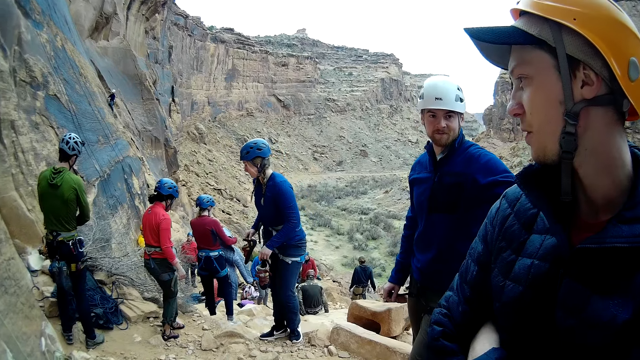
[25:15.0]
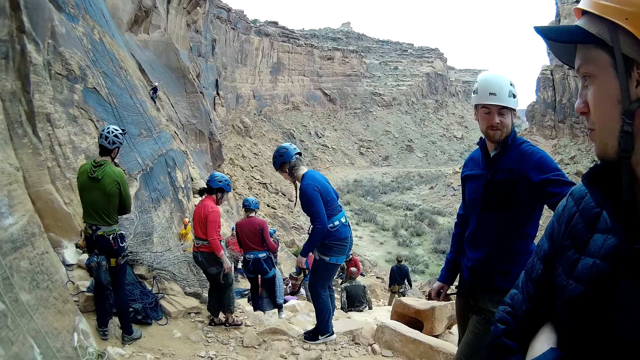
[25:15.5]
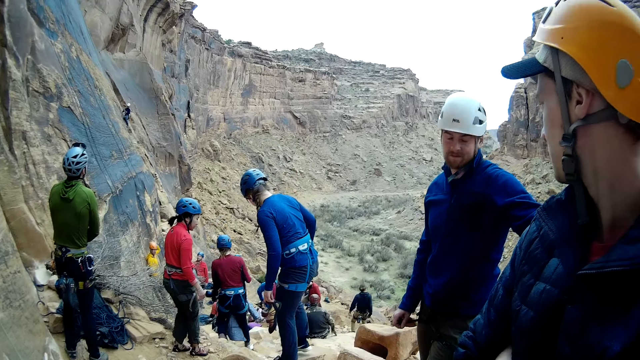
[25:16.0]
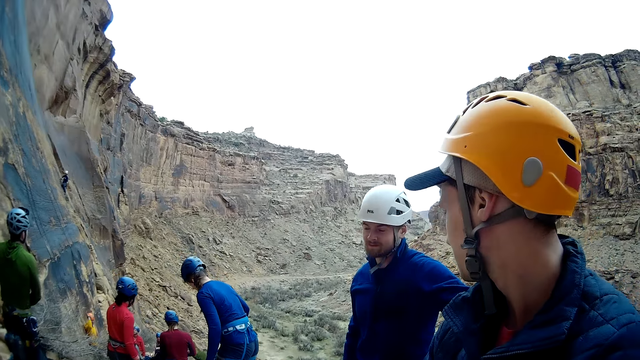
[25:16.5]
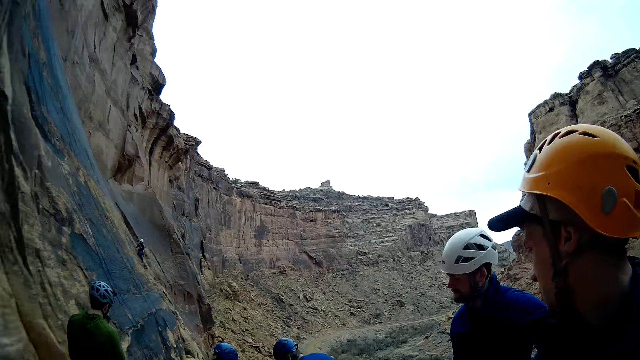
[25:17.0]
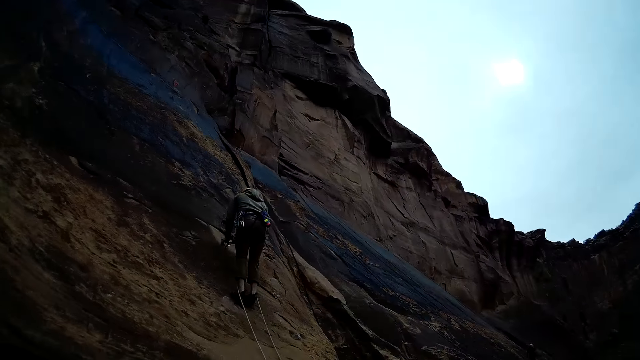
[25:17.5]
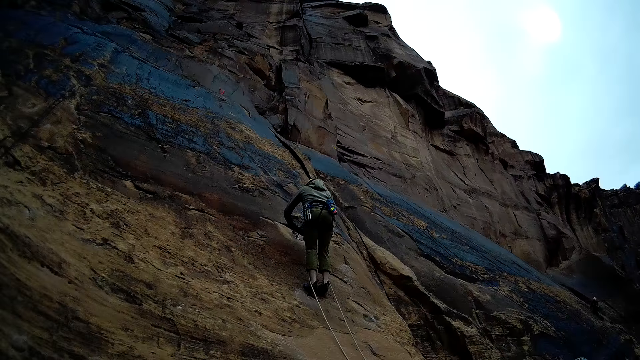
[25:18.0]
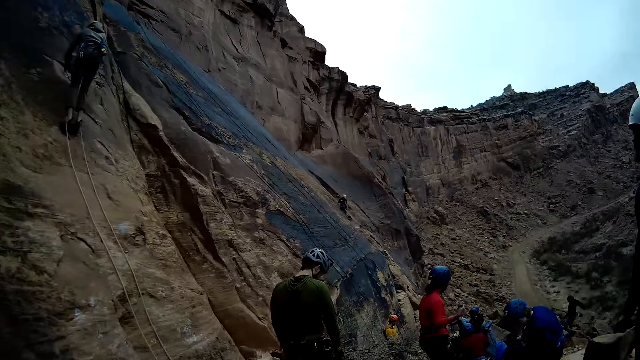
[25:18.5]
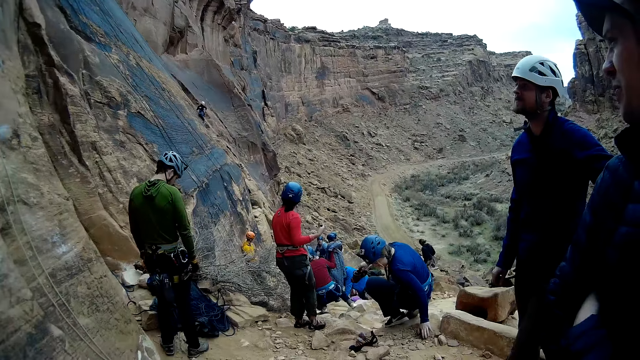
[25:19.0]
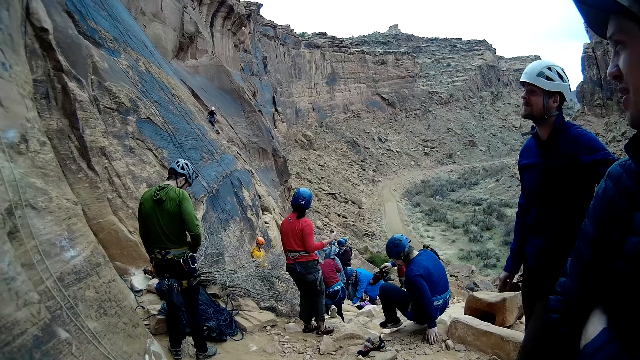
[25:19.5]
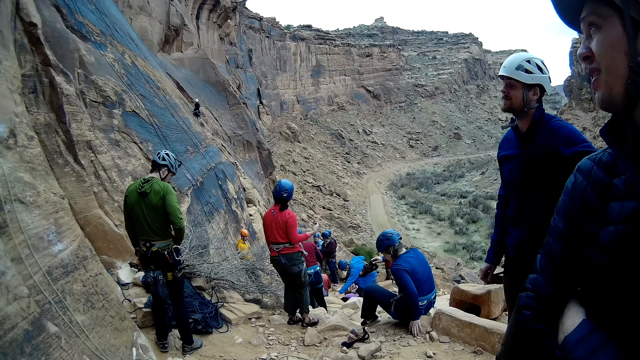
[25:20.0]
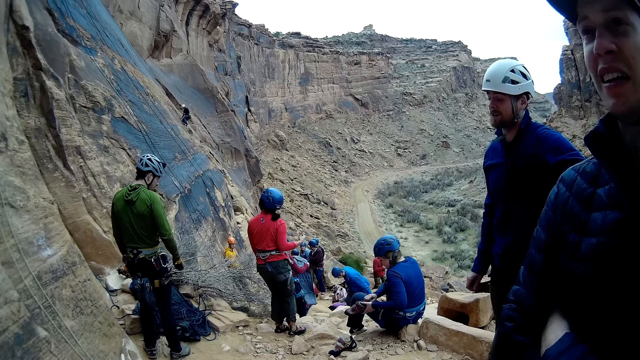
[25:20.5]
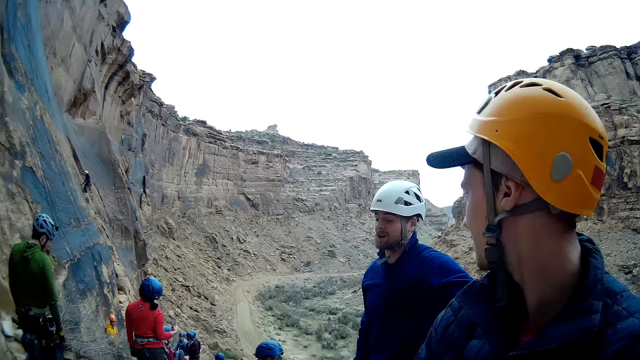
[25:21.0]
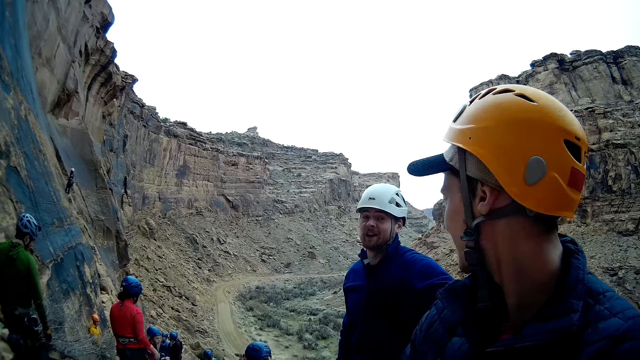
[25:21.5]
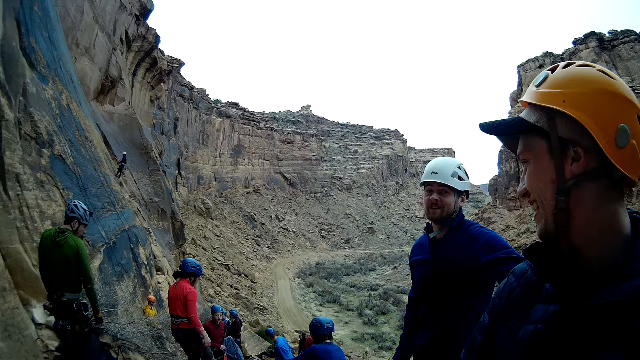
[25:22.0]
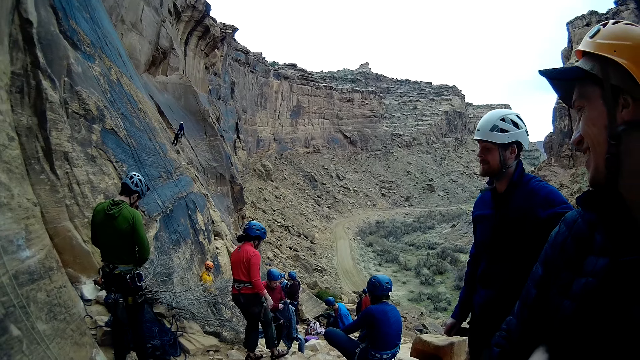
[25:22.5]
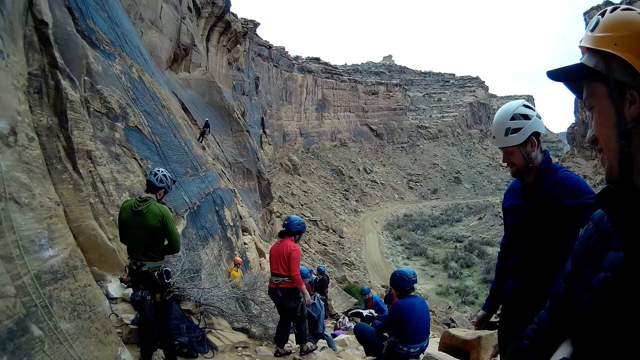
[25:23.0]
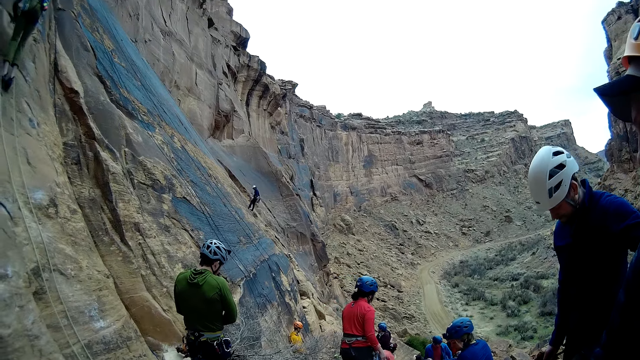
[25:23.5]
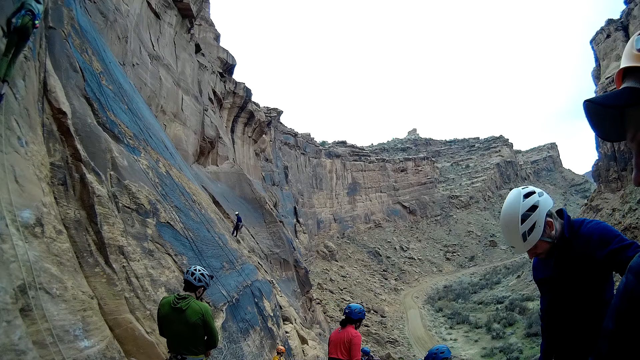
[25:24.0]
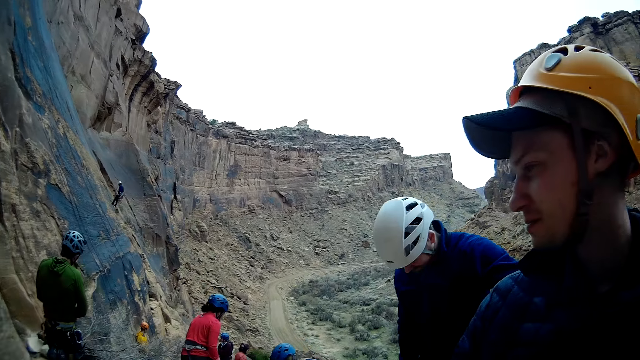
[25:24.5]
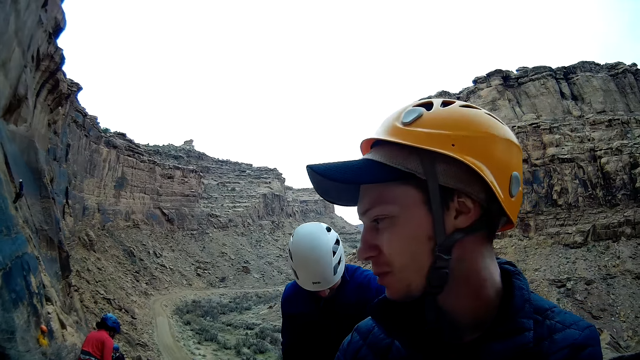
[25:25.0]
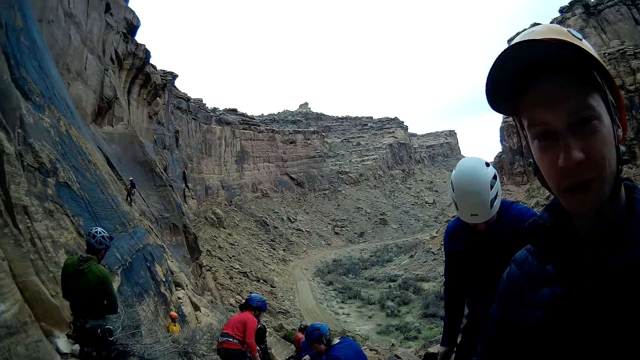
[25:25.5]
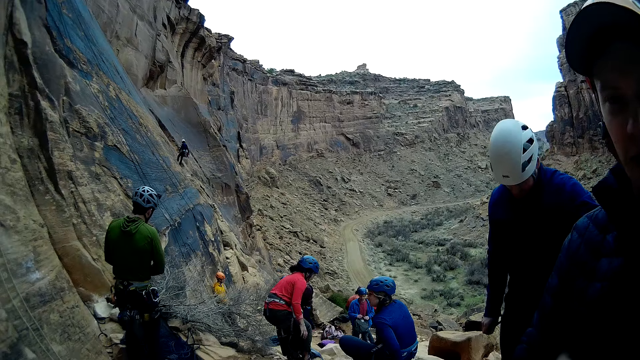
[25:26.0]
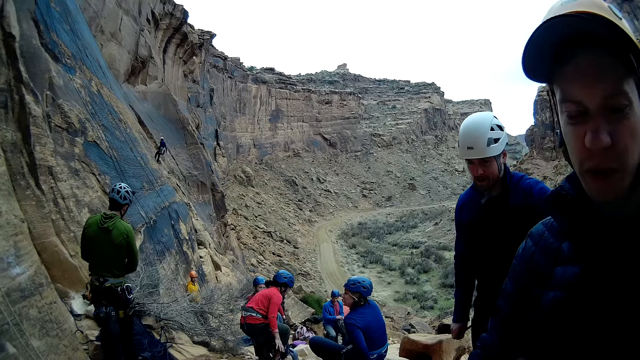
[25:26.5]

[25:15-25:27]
A person holds the climbing shoes. Another person holds the jacket. A third person descends from the mountain.

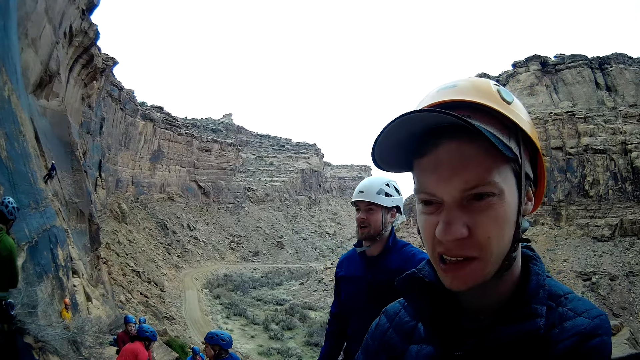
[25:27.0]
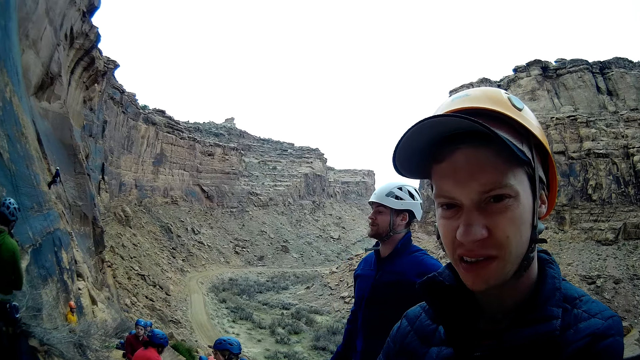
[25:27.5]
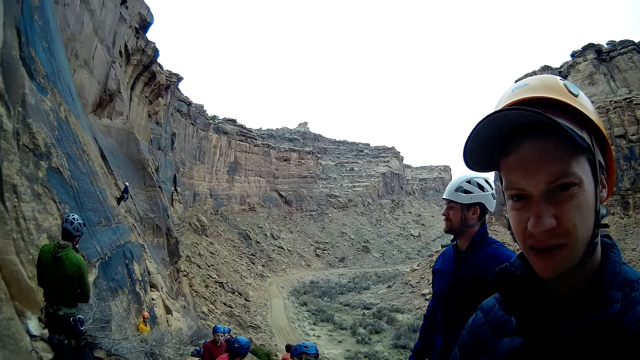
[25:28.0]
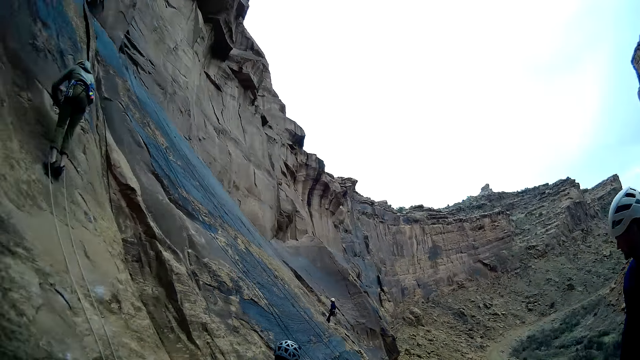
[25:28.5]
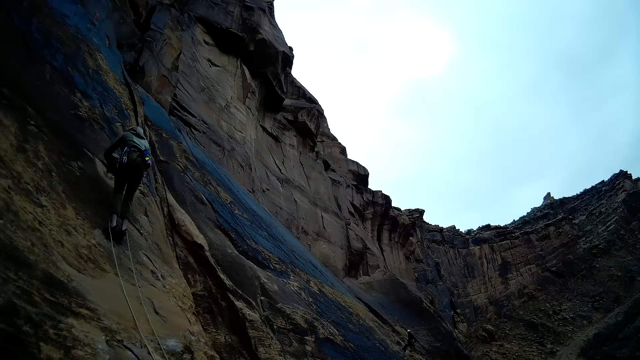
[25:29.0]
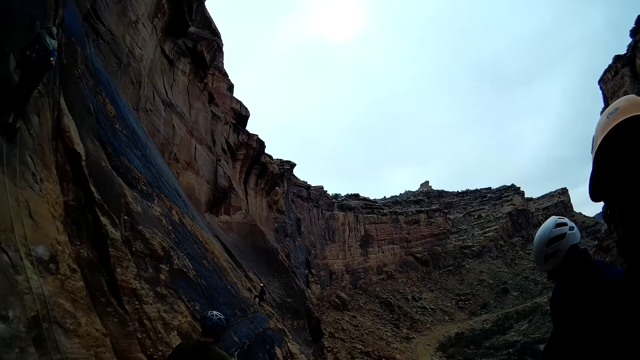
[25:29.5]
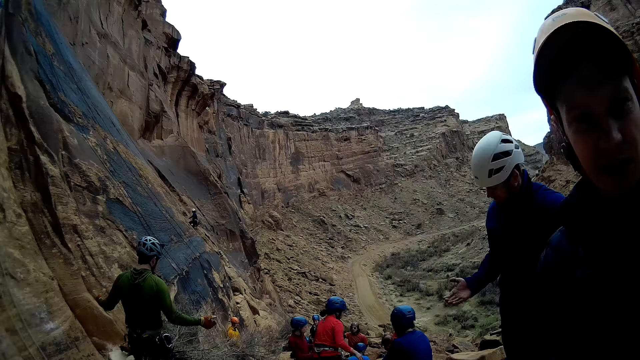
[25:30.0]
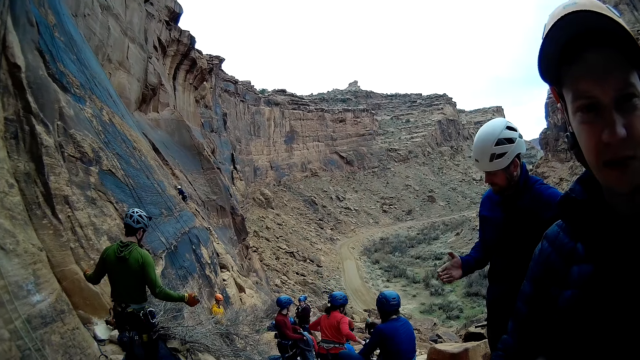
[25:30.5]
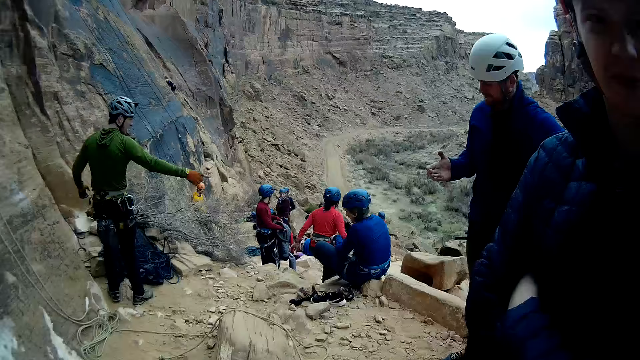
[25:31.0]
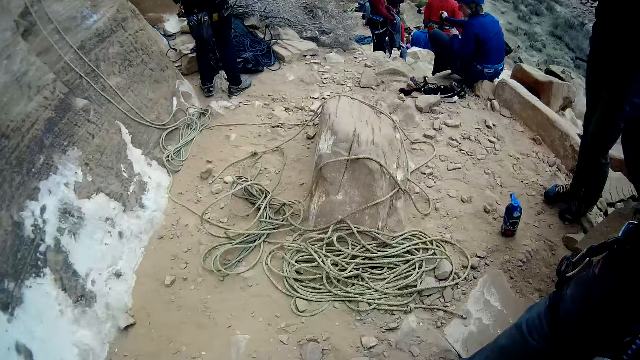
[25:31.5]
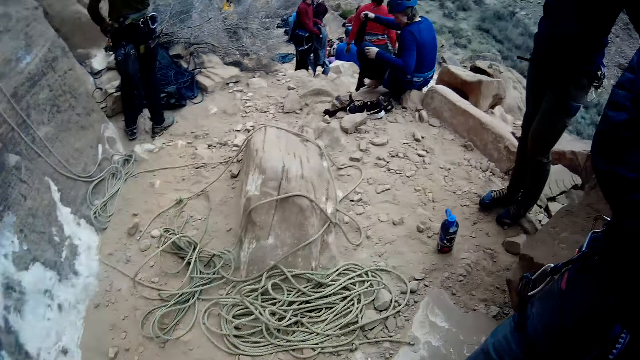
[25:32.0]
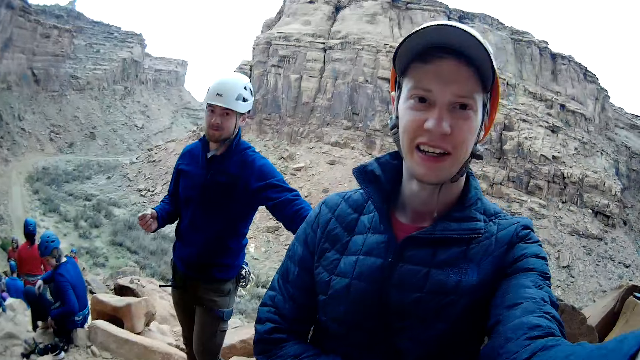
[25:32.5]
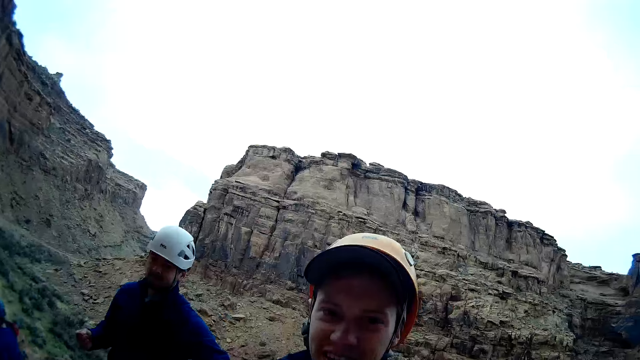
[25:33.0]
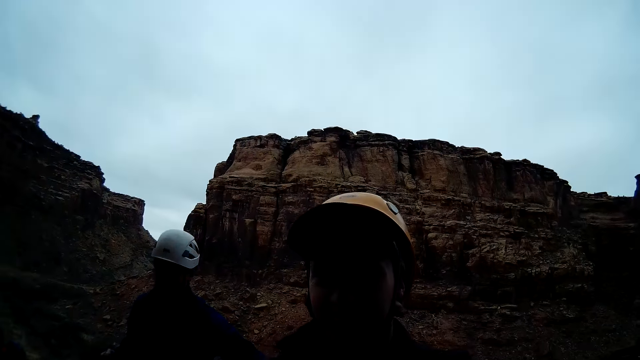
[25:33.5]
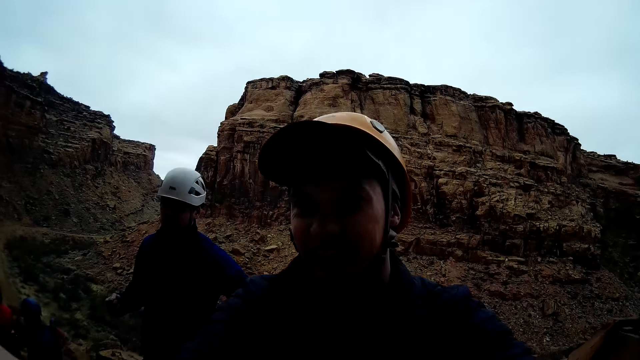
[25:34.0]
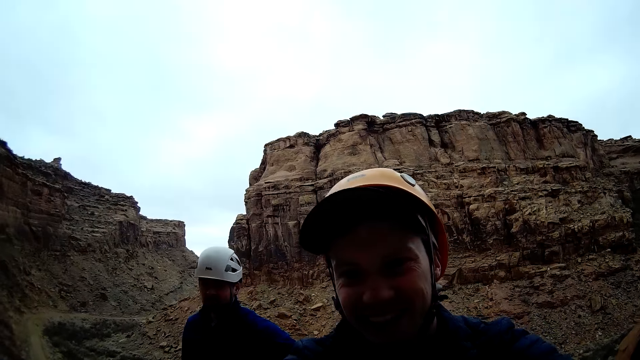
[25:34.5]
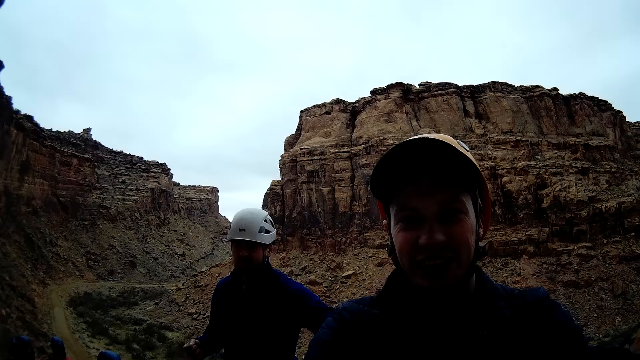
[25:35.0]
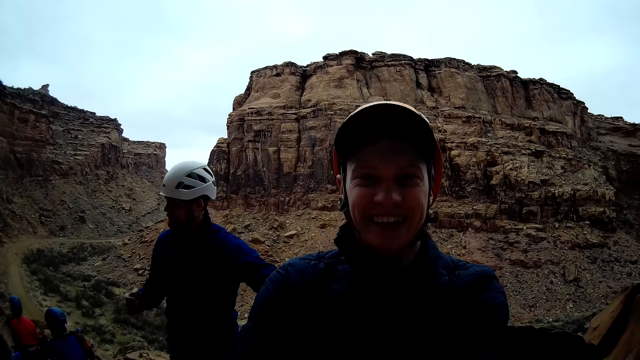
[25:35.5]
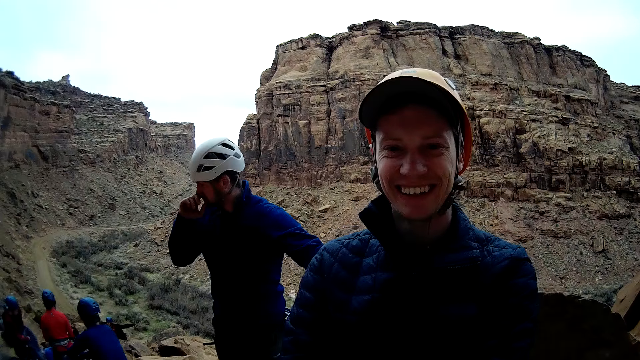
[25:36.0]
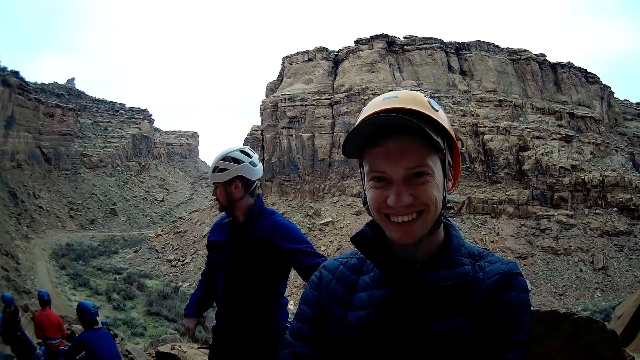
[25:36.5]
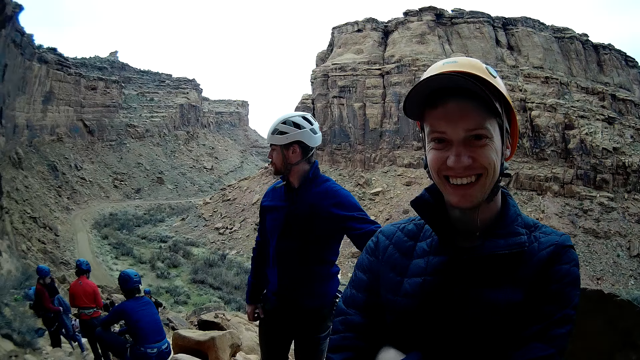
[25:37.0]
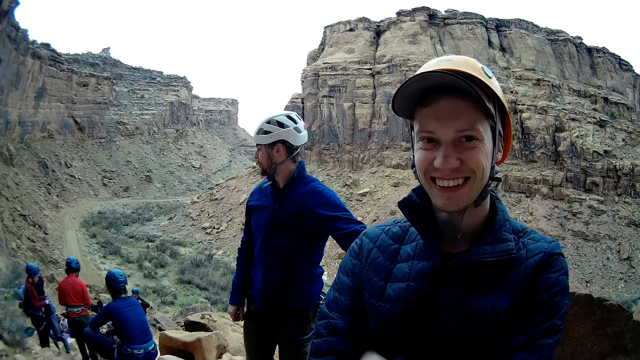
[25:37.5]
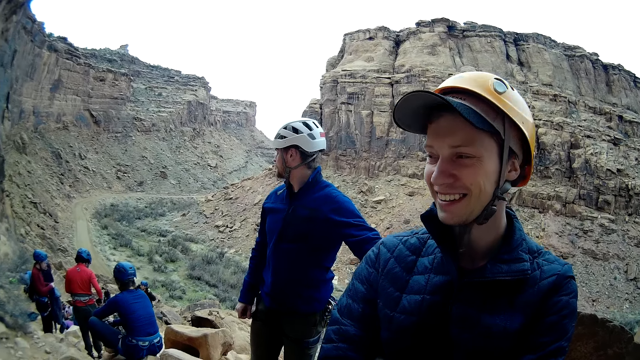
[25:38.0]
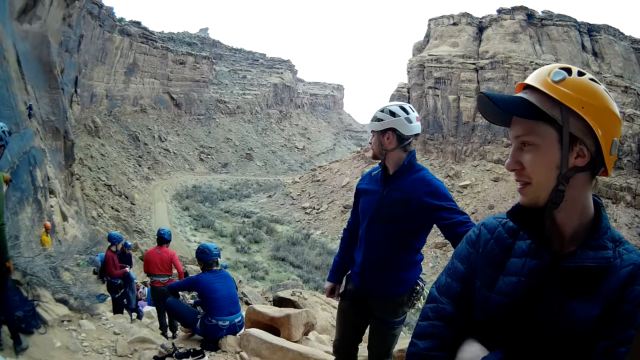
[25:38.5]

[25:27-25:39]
A person sits on the rock. Another person laughs at a third person.
